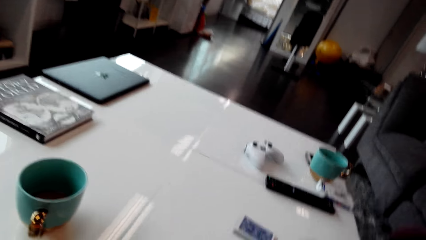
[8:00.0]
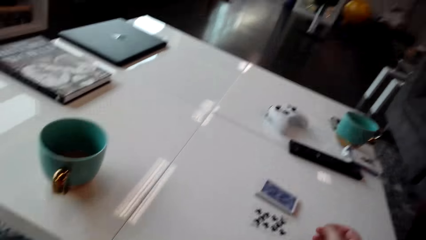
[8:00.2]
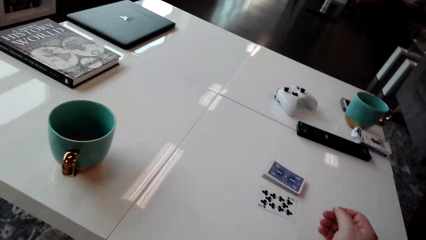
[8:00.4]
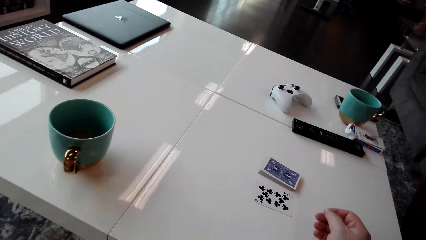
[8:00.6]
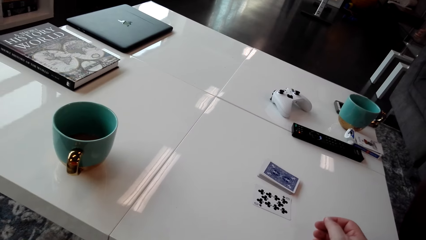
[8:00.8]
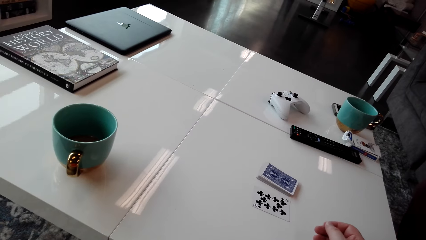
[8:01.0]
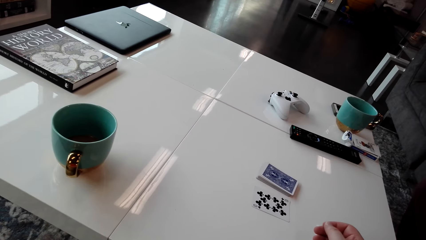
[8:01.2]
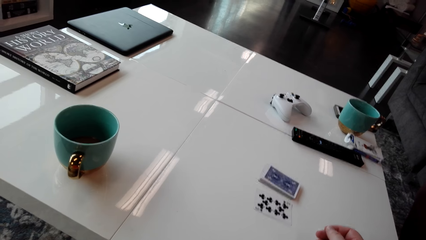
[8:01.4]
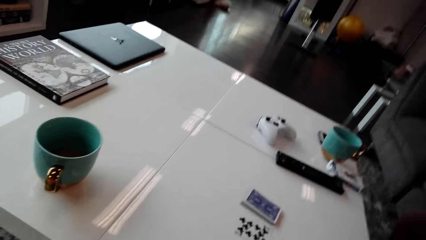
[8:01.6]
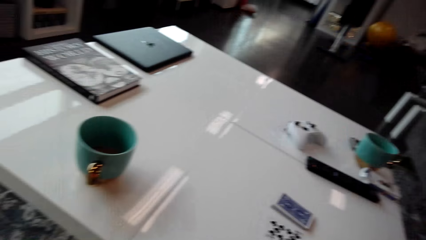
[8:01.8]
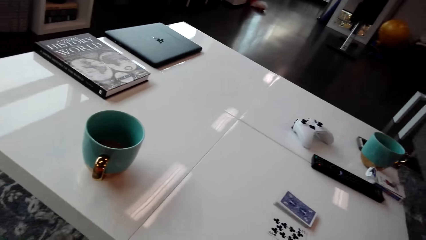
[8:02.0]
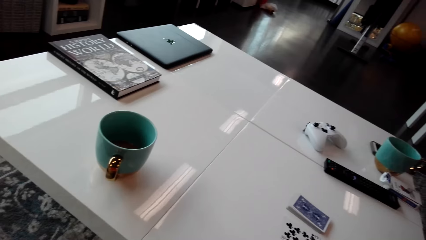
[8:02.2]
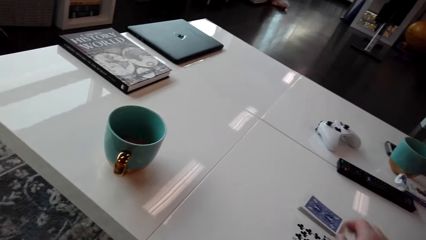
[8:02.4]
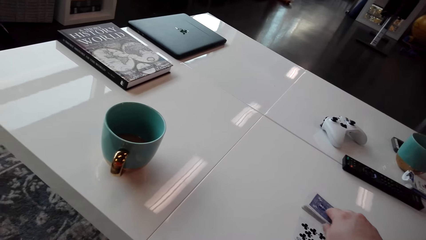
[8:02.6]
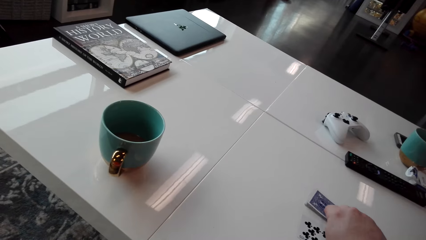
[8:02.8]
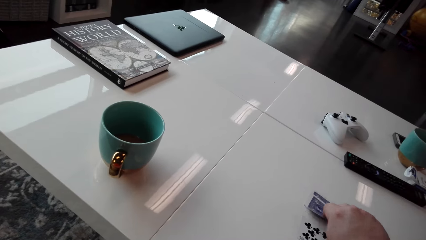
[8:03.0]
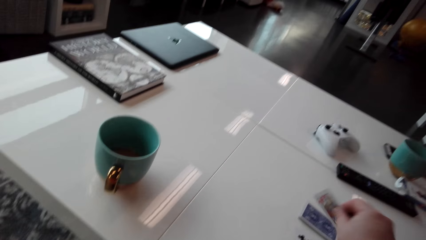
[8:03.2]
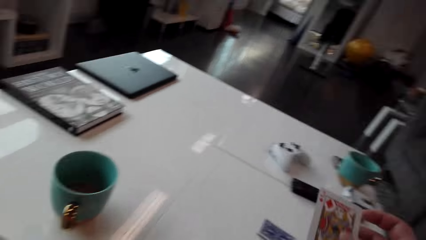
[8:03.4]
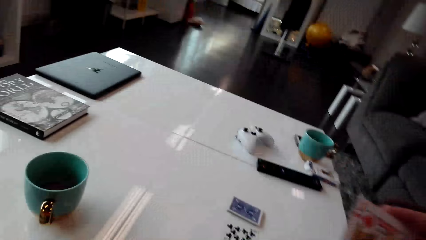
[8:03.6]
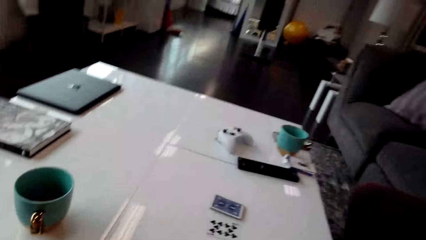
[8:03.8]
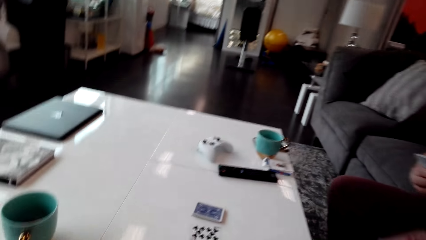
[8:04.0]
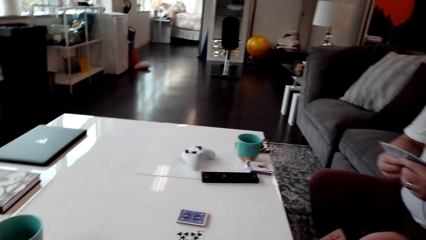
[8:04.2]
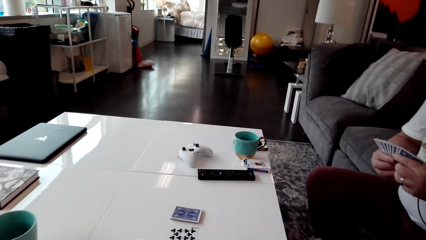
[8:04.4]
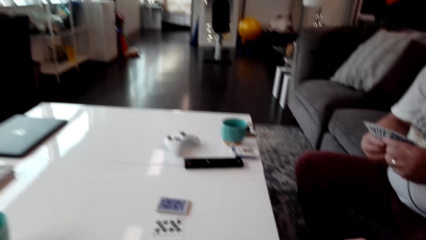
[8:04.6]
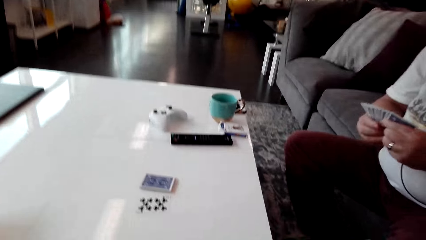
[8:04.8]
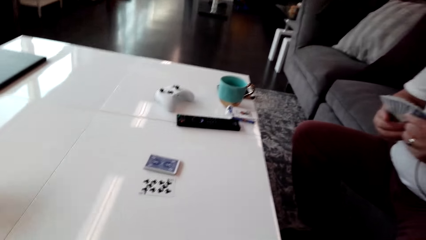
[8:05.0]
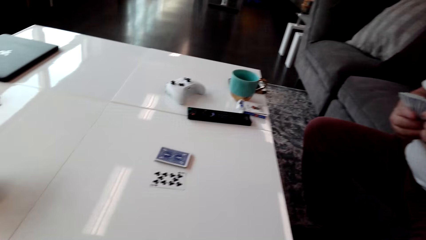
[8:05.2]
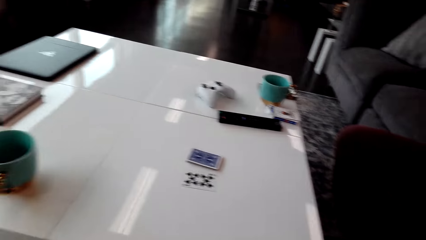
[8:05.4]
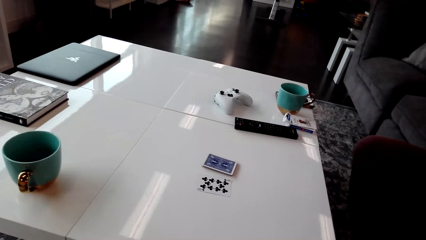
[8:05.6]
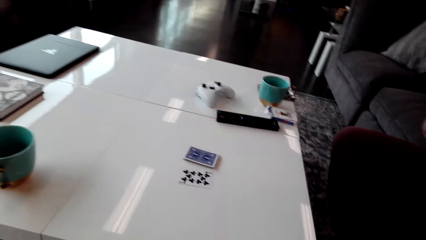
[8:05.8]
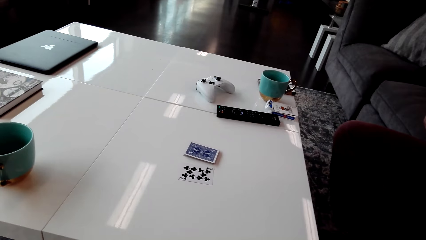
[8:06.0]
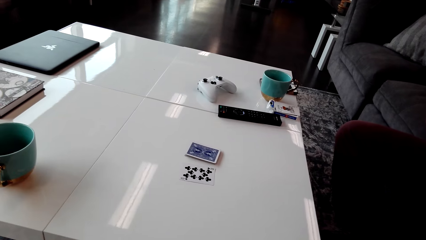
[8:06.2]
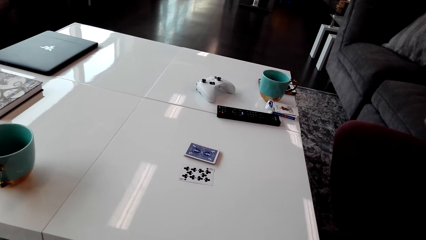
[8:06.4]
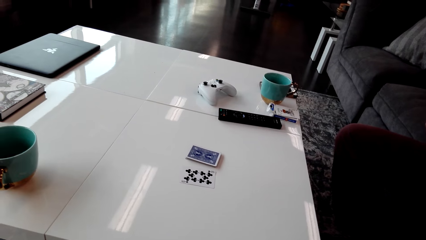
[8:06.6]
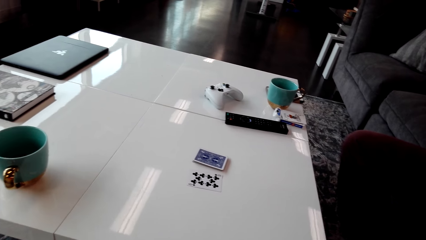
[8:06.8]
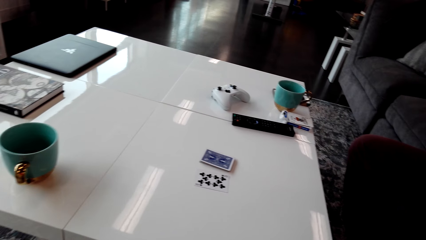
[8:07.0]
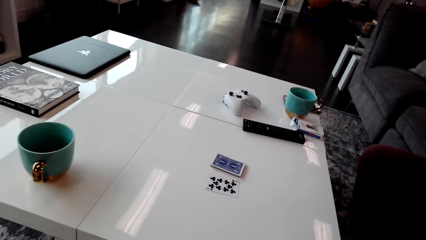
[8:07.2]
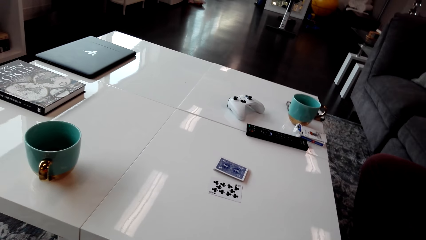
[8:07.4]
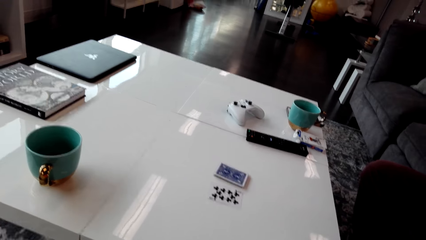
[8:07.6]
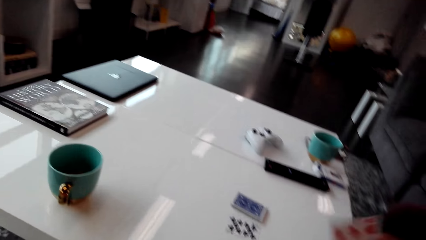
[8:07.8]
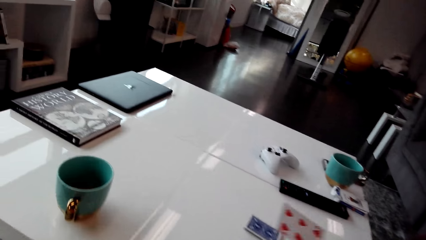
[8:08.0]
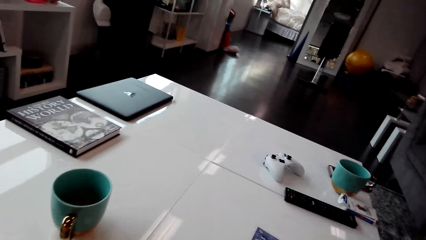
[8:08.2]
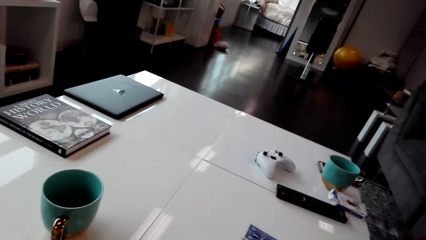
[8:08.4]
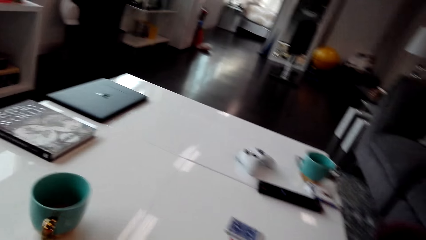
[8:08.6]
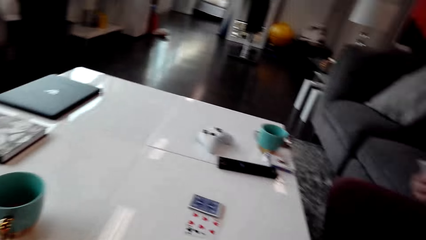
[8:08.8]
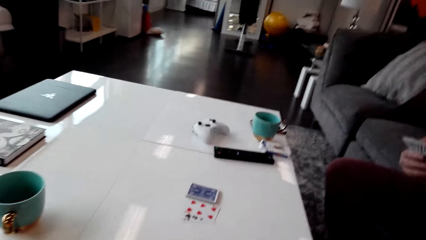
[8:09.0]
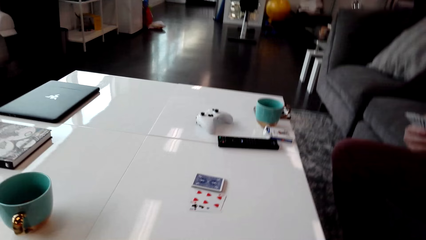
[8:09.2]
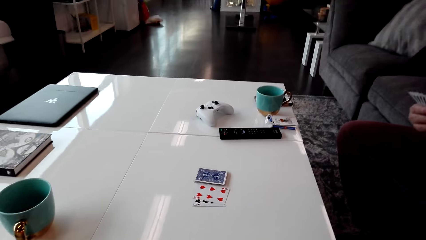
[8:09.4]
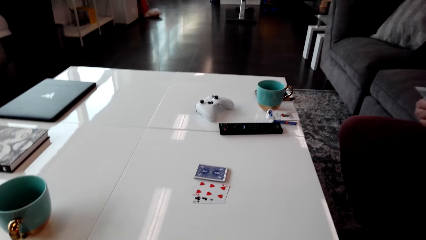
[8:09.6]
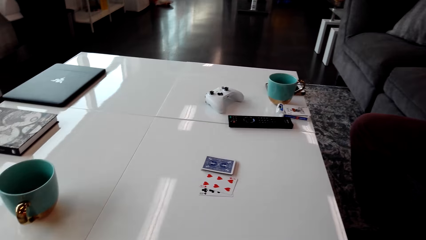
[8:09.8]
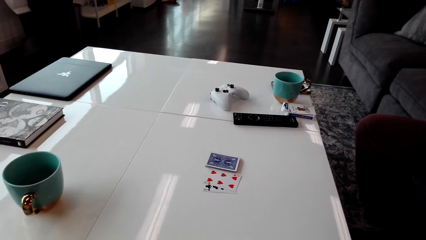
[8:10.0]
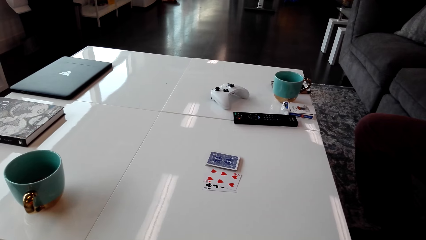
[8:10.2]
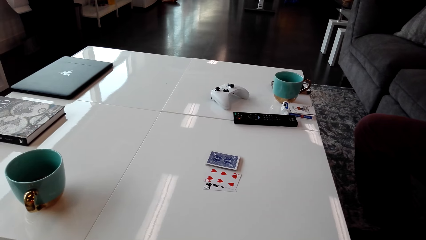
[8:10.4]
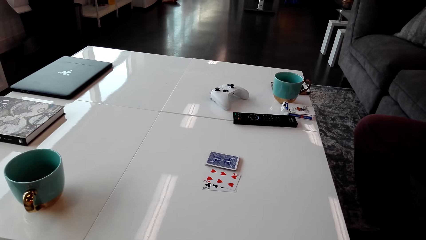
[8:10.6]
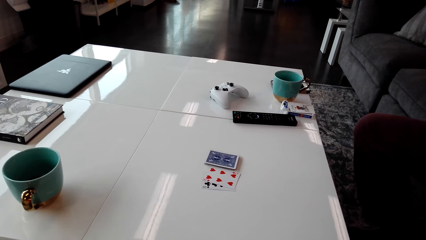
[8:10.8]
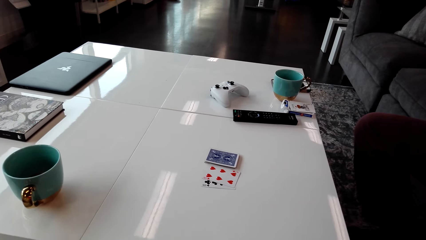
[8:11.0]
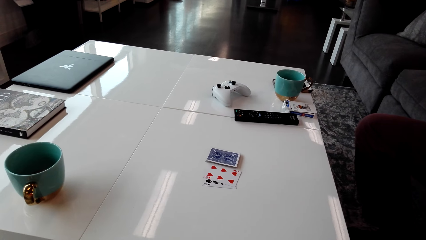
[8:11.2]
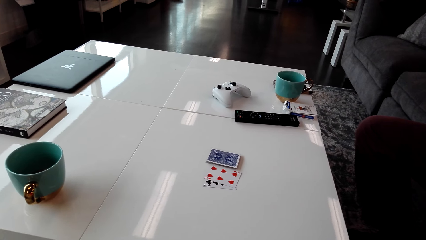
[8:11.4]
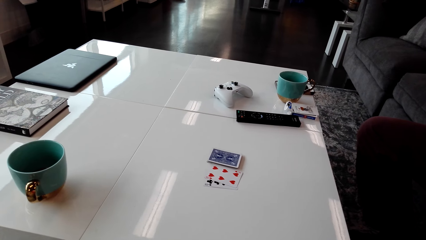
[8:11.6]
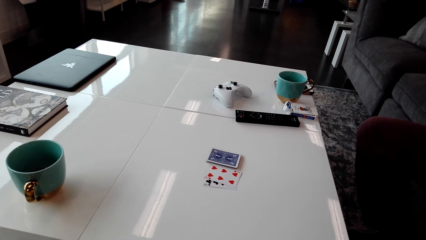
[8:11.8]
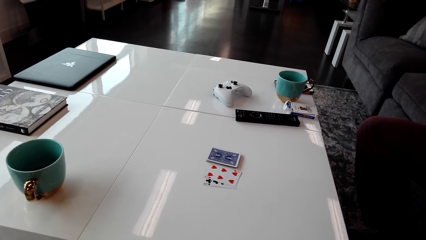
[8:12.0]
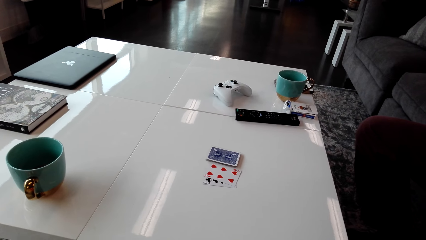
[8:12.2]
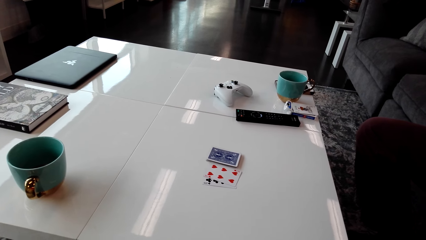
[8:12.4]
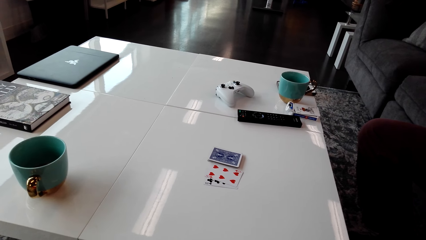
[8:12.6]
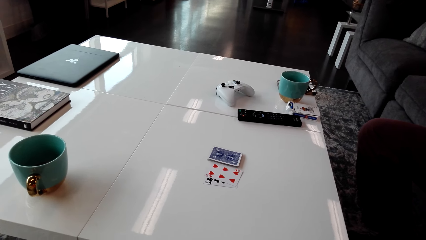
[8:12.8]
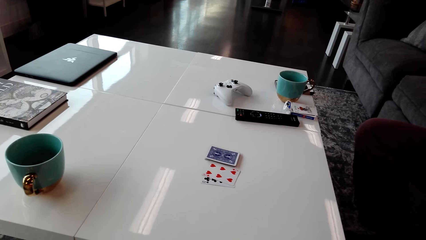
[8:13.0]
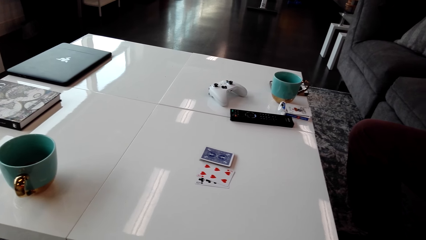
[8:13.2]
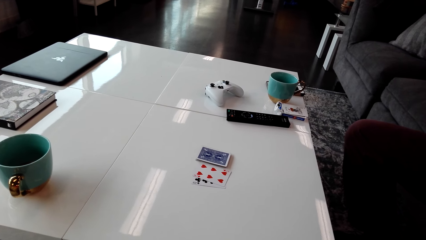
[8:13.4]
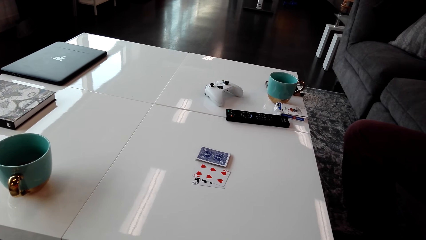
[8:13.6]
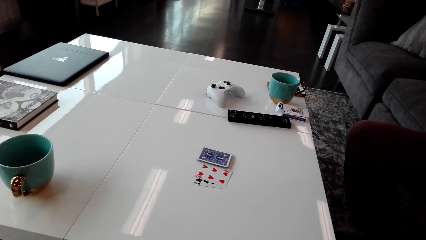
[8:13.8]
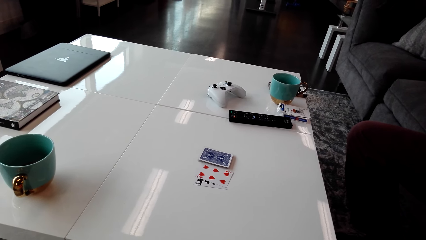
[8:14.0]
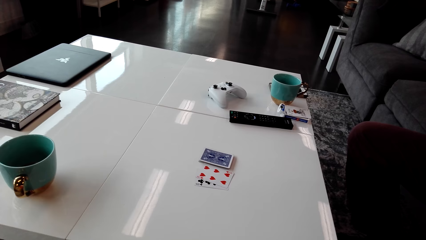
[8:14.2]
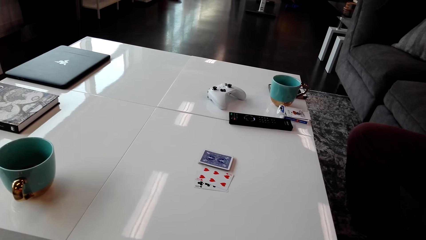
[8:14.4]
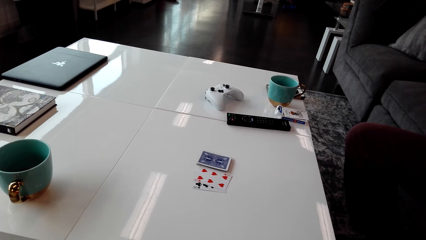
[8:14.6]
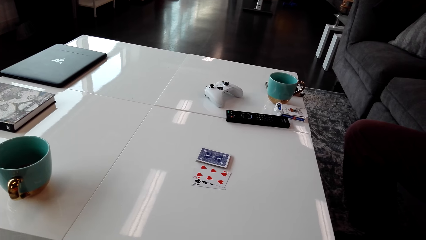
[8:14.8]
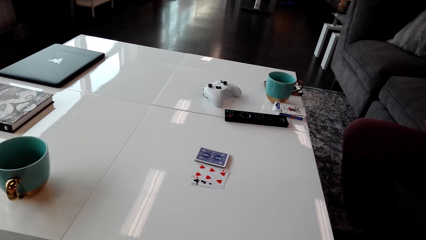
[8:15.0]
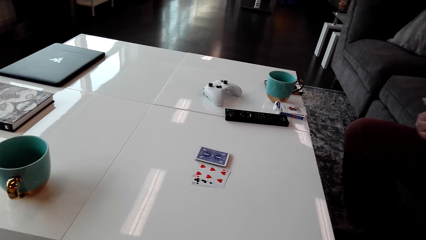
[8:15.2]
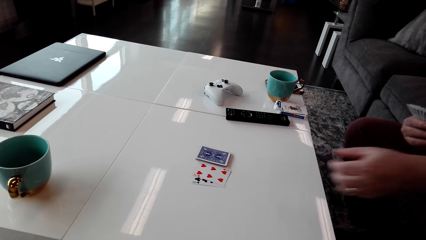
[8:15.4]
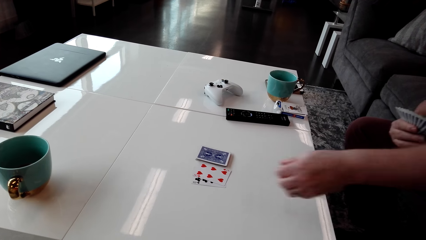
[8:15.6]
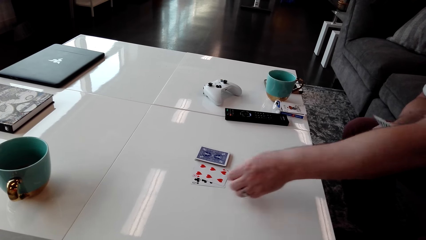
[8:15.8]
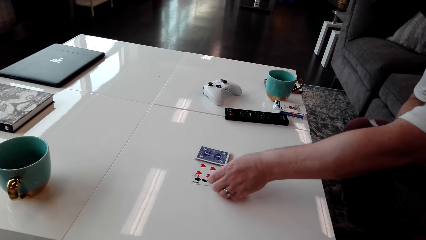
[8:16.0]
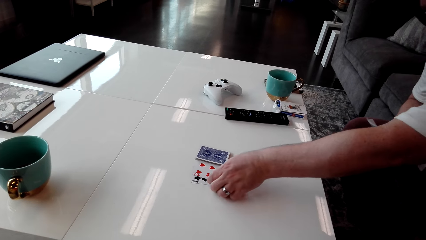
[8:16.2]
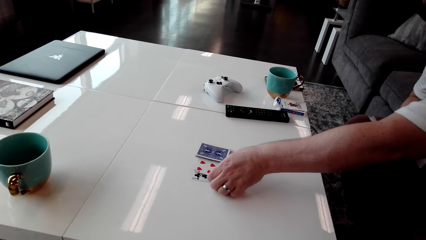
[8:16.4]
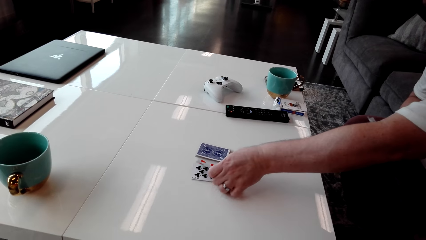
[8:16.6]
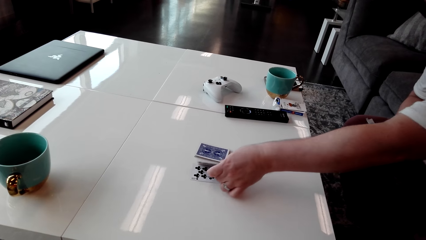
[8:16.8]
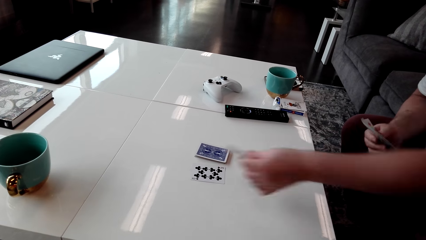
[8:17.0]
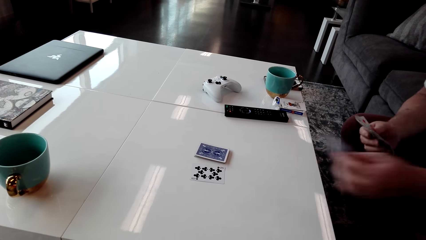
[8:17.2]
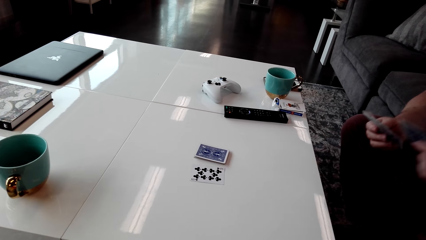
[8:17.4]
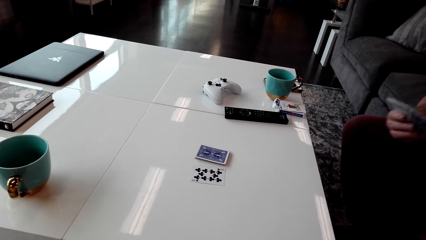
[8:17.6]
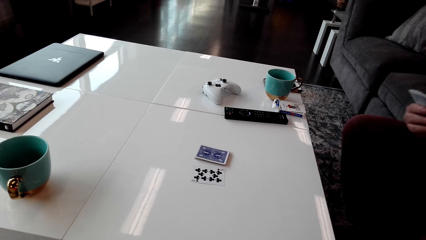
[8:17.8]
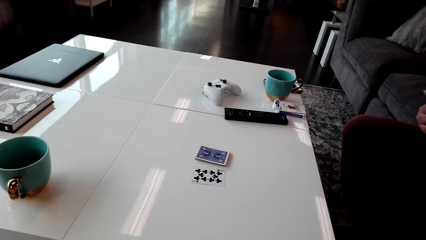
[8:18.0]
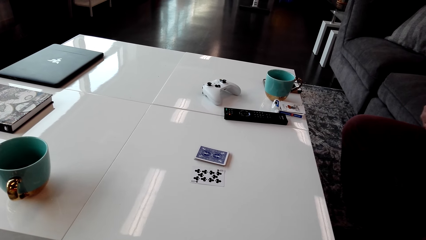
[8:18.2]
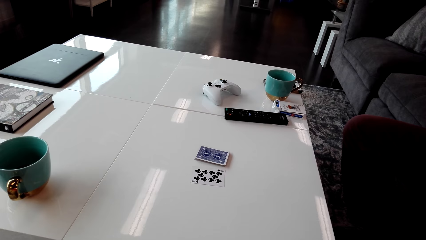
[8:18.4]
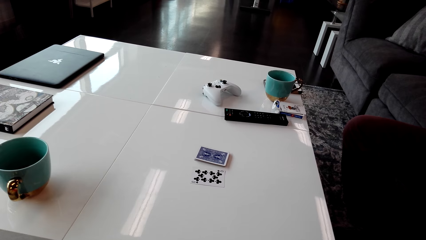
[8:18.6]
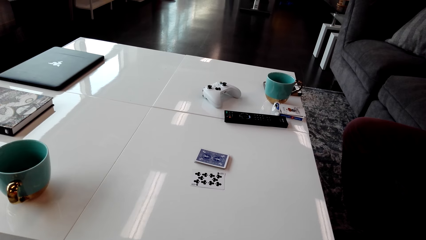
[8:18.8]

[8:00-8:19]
The camera wearer picks up a card on the table. They stare at the cards on the table. They put the card on the table. They stare at the cards on the table. A person picks up the card from the table.
